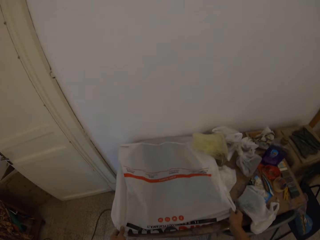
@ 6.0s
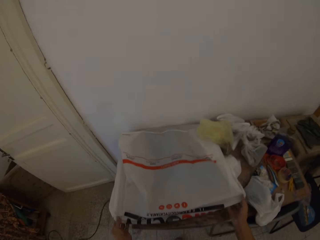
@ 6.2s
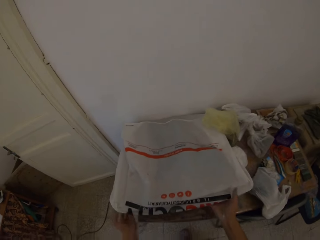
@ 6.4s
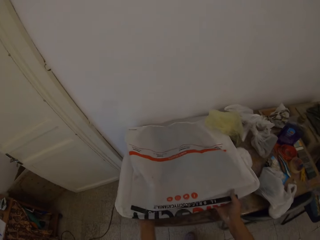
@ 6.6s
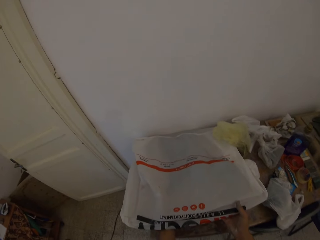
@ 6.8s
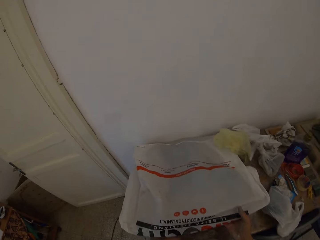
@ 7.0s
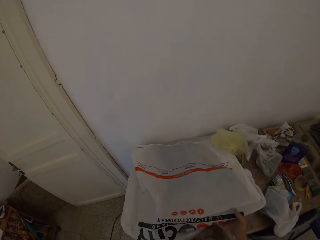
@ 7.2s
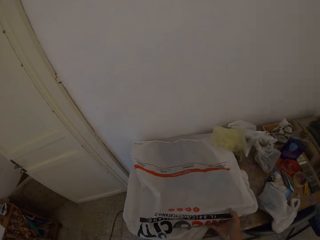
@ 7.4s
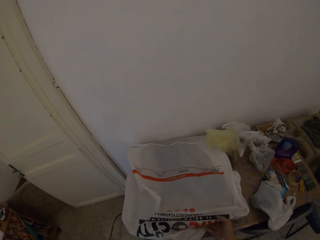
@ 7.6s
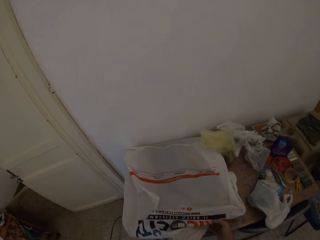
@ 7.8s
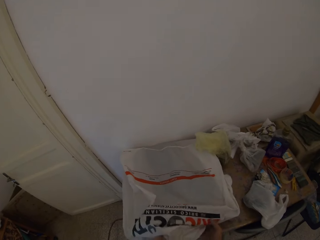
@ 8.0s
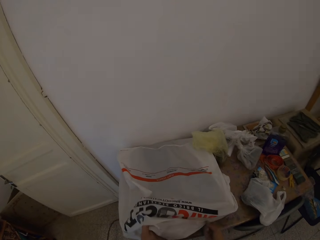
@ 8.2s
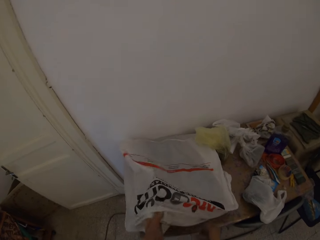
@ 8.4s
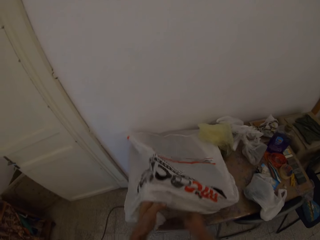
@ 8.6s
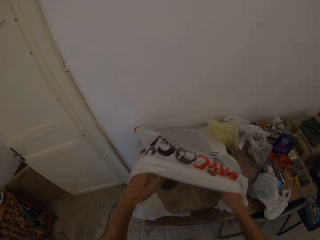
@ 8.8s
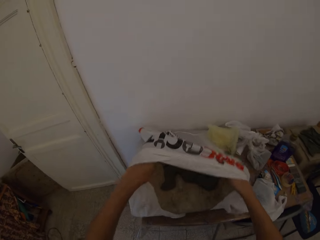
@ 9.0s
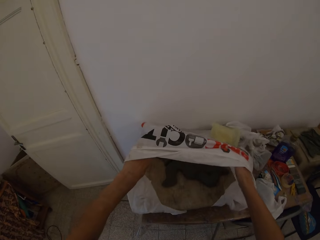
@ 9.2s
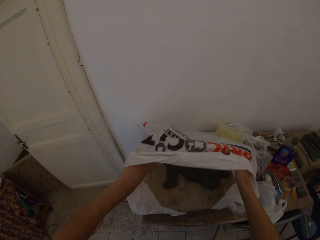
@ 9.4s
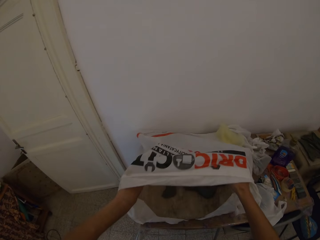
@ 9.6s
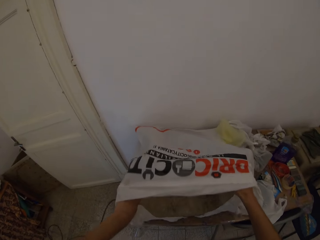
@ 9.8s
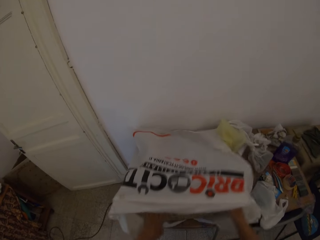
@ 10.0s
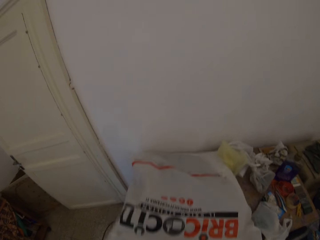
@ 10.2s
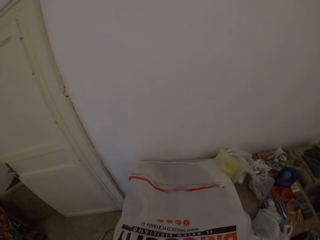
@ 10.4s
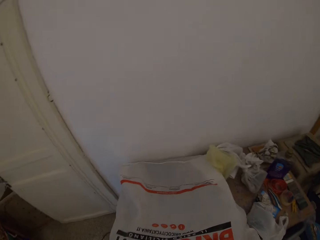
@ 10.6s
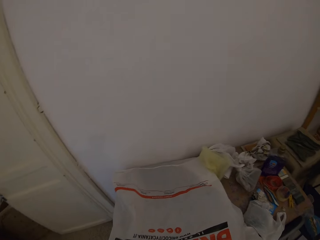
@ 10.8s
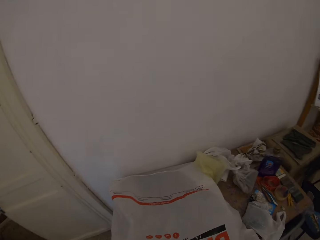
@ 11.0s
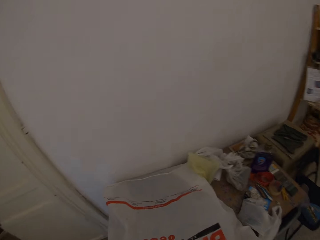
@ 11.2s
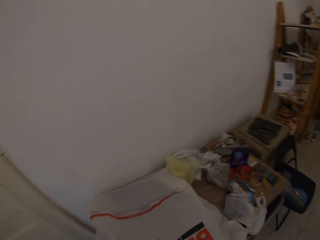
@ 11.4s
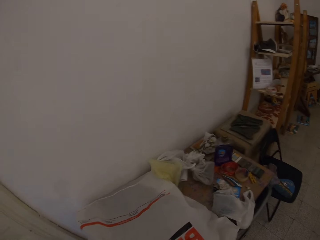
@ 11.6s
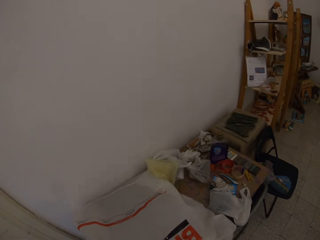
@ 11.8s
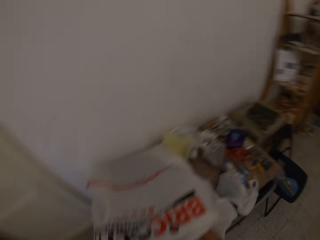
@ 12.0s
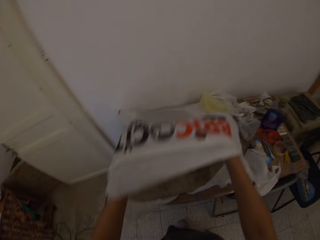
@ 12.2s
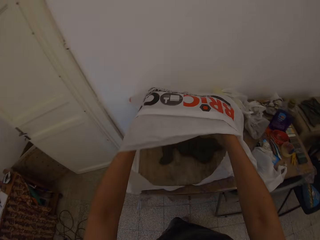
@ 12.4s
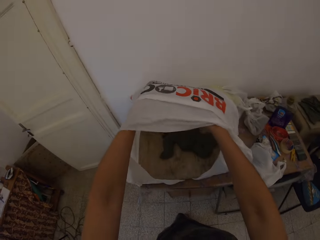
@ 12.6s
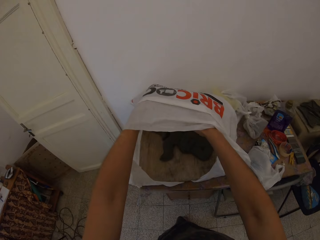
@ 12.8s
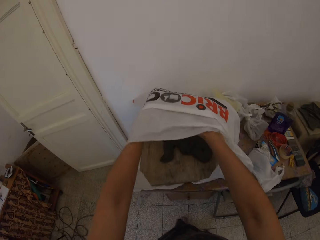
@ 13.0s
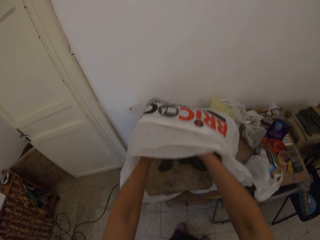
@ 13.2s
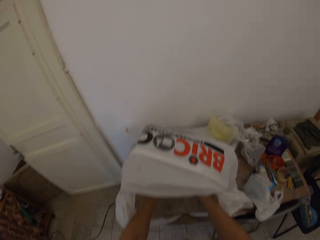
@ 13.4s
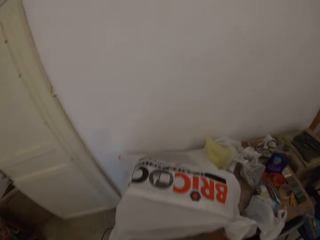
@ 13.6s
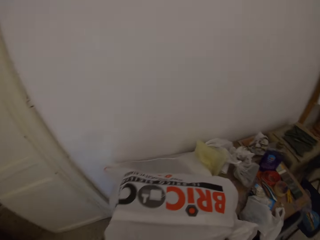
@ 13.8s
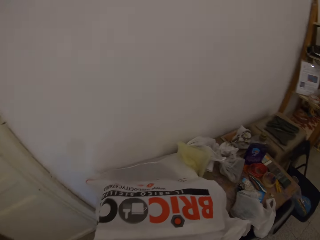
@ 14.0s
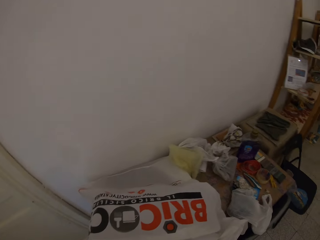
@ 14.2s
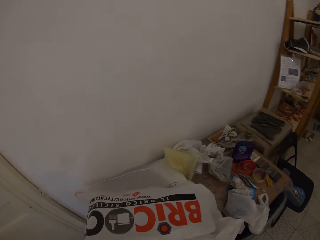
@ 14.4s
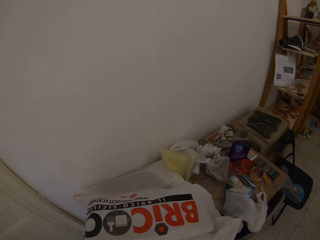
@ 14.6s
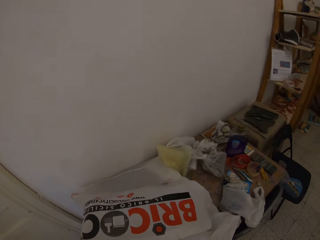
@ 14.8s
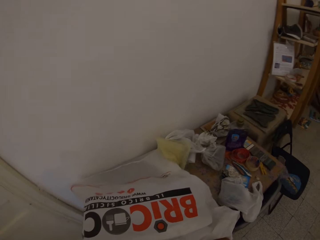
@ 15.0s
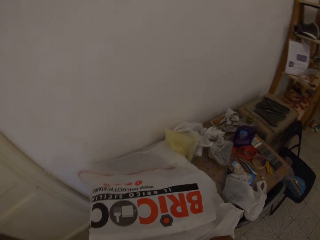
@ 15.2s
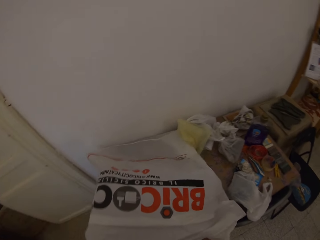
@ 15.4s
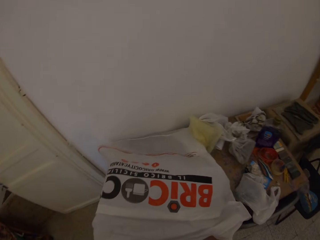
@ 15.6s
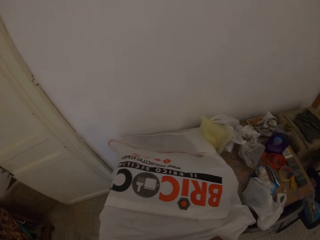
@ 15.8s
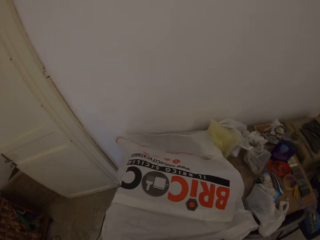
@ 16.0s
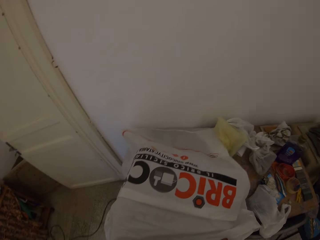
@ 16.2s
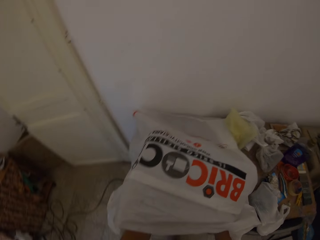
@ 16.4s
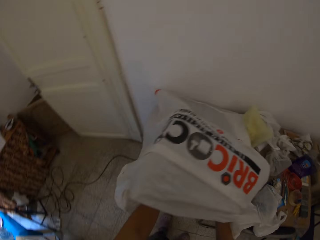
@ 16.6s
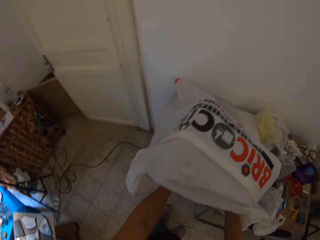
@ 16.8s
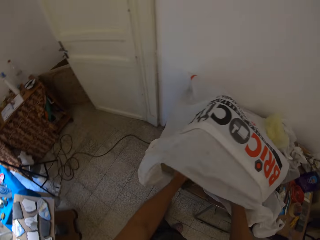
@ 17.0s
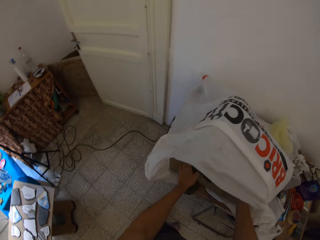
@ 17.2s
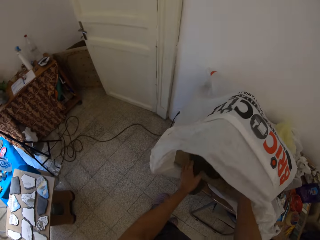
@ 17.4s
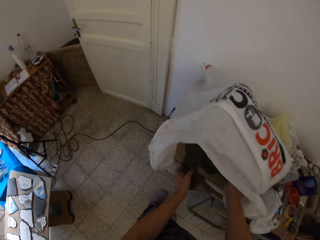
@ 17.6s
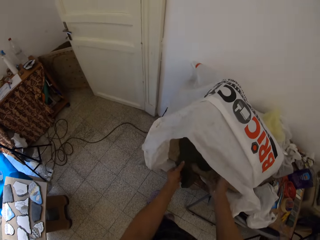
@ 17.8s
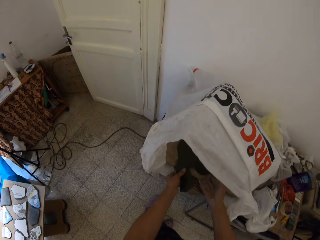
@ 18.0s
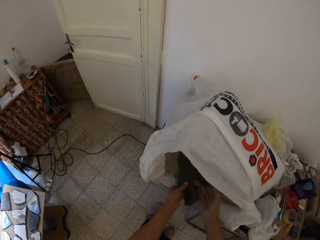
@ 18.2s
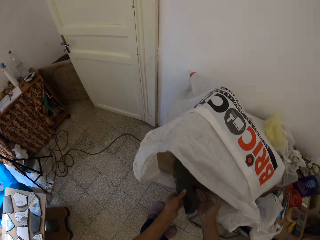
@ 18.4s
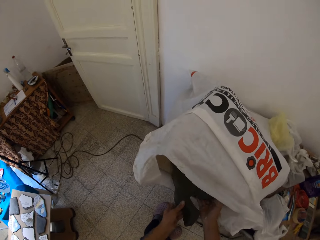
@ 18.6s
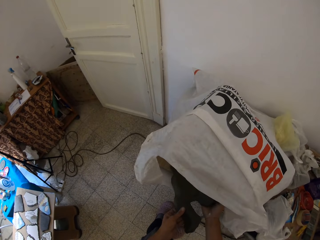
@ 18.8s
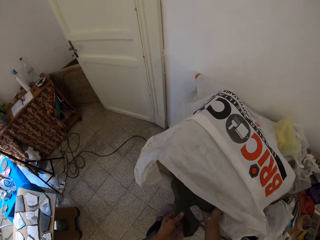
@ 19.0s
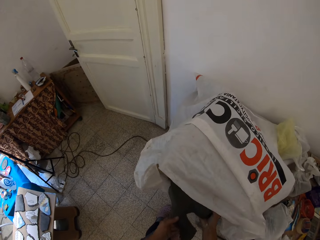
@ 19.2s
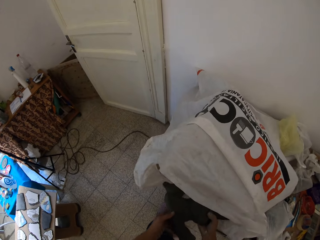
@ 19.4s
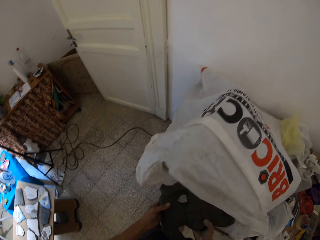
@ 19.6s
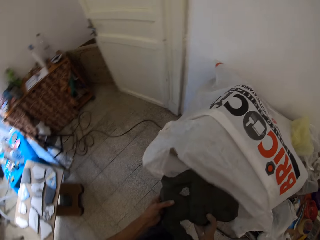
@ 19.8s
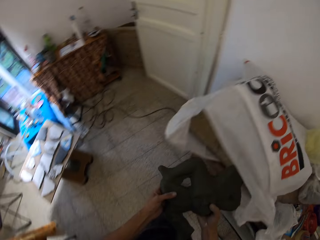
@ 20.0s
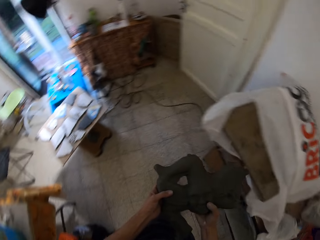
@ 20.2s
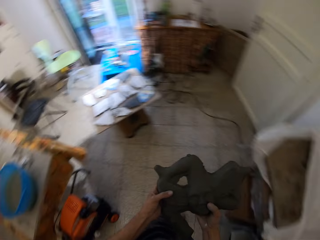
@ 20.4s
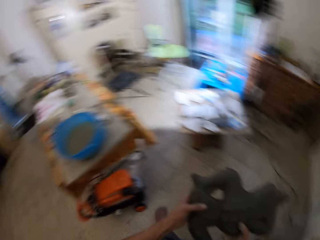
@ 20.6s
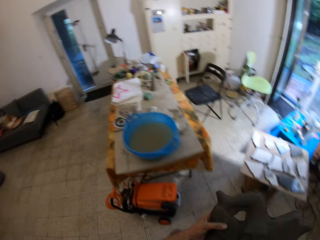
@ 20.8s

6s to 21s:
The camera wearer lifts the carrier bag with both hands. He removes a sculpture from the carrier bag. He picks up a clay mold from the bag with both hands.

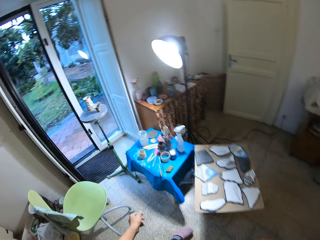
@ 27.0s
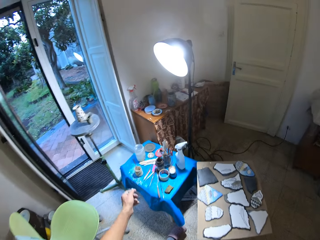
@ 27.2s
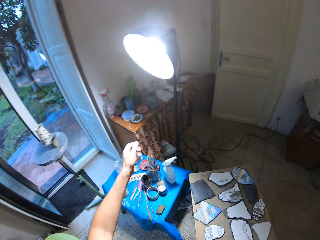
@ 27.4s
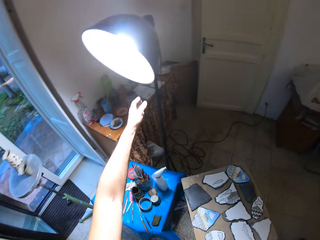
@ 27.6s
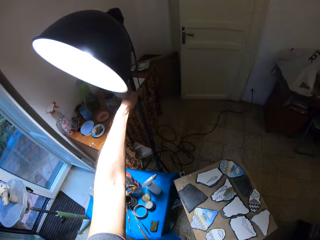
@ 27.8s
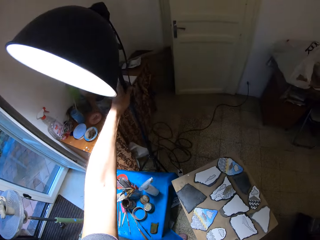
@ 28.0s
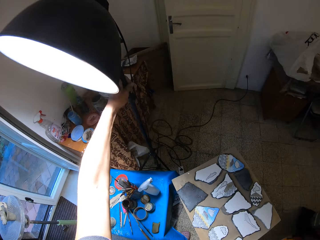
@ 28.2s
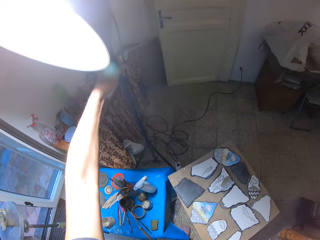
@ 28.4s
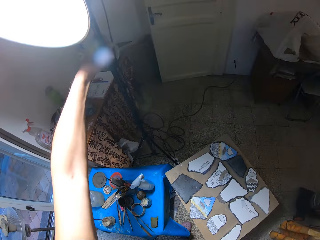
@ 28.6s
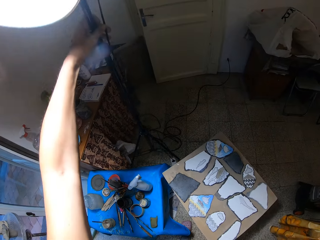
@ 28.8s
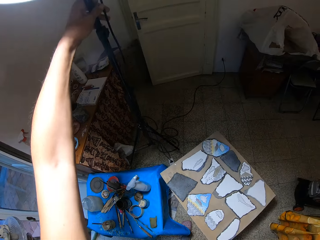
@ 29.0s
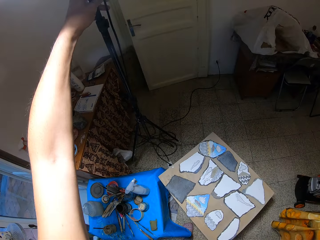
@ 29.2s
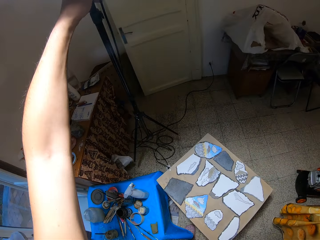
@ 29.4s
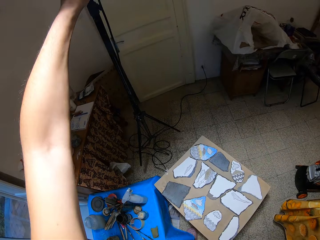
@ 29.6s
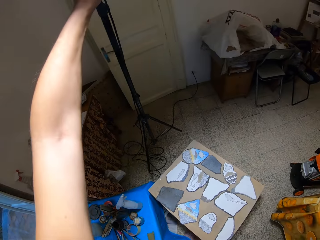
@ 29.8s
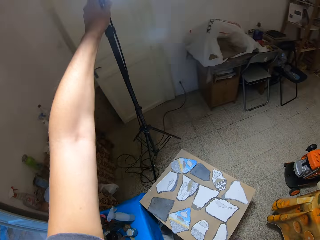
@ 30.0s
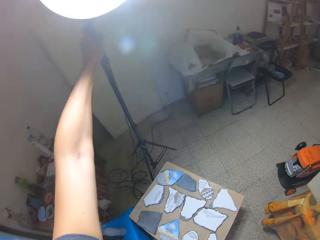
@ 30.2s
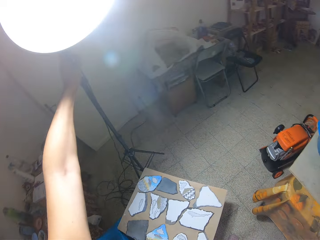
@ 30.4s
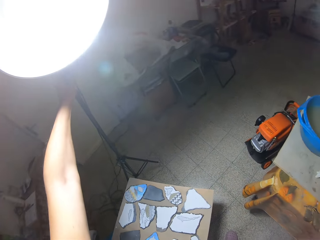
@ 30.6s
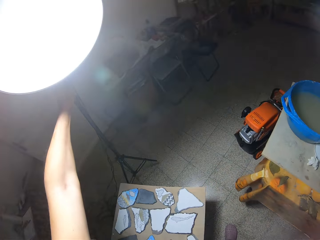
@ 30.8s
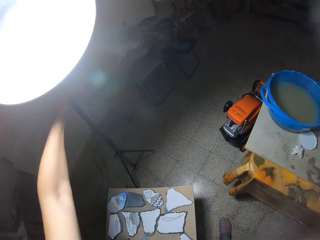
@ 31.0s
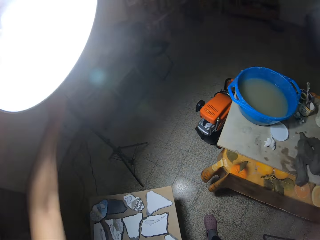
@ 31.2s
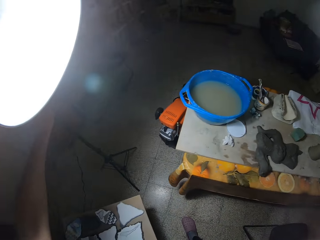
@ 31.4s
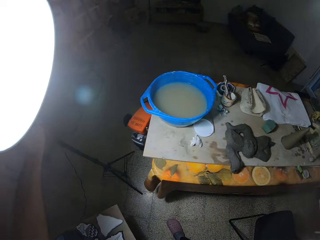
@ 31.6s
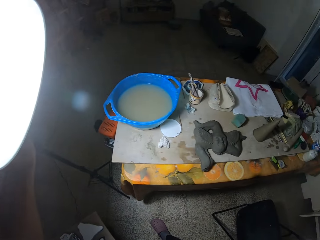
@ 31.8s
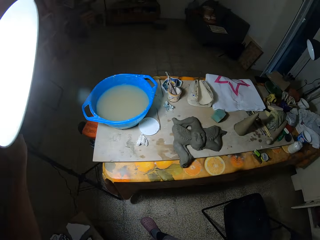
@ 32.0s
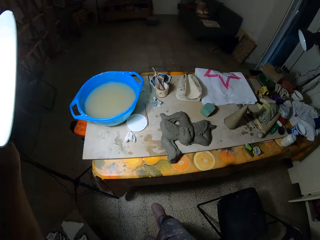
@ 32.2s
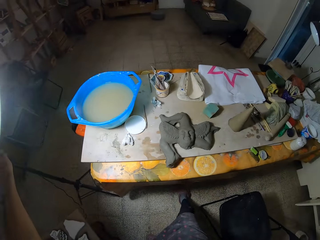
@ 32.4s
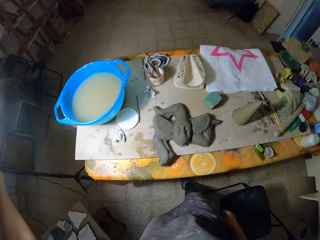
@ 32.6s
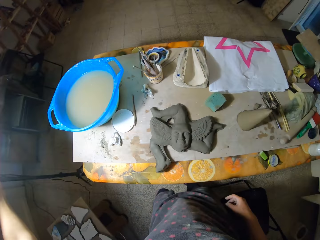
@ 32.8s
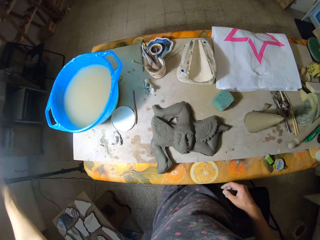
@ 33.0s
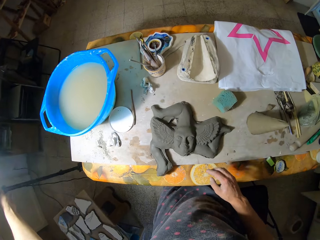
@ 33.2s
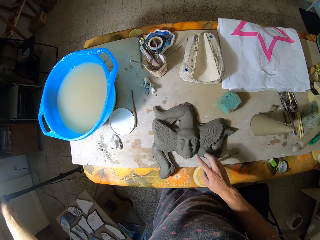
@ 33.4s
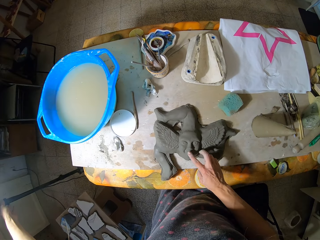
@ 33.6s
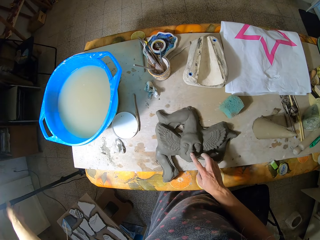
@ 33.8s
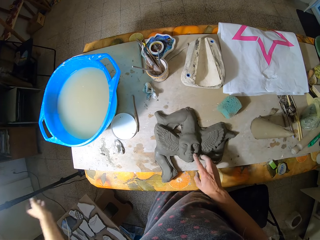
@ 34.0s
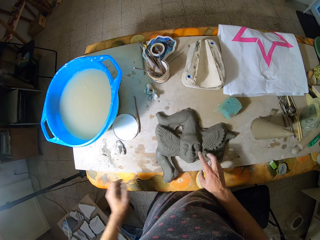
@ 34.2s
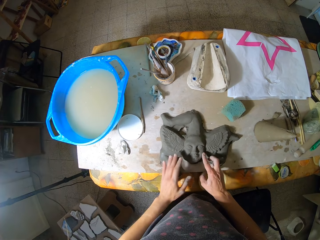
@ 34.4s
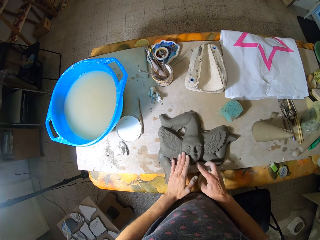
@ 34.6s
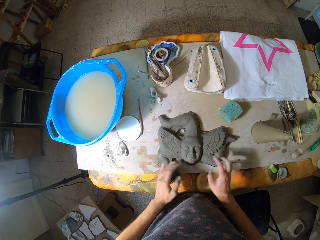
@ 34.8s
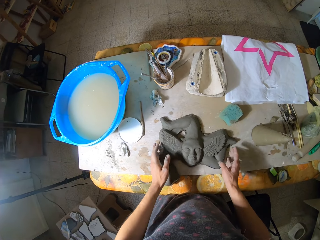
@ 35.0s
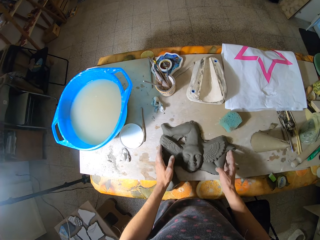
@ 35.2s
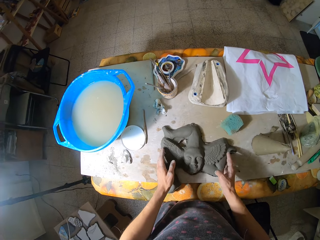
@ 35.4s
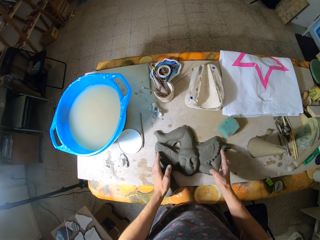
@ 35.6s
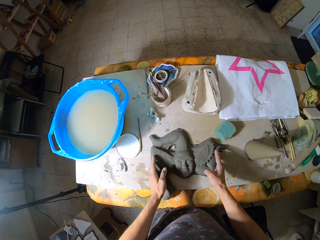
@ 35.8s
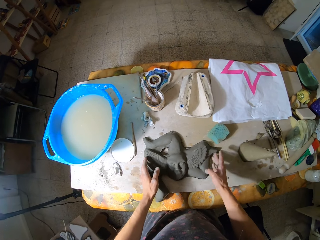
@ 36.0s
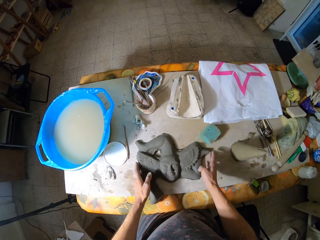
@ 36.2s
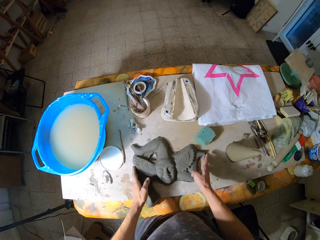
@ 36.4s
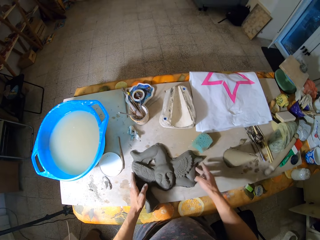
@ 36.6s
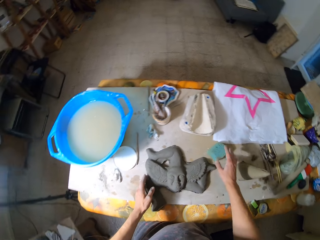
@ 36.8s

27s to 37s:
The camera wearer adjusts the position of a lamp with his left hand. He holds the stand light with his left hand. He picks up the lamp stand with his left hand. He feels the clay mold with both hands. He puts the lamp stand down. He holds the sculpture with both hands.
